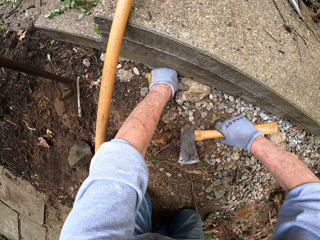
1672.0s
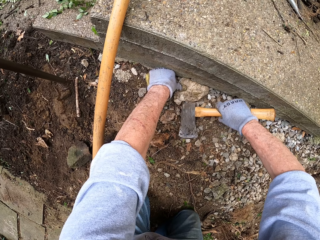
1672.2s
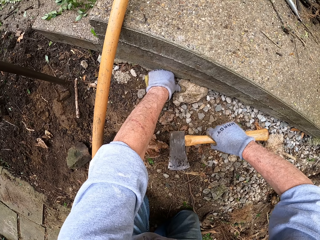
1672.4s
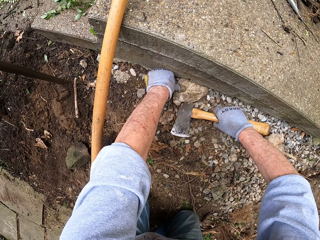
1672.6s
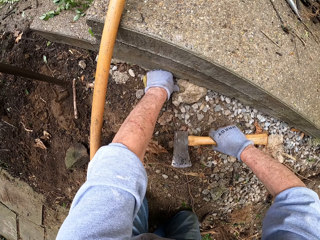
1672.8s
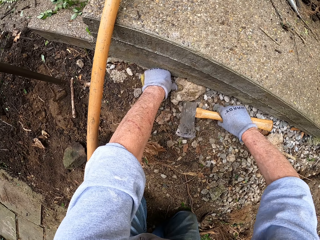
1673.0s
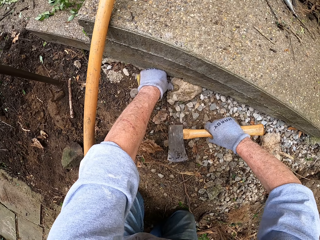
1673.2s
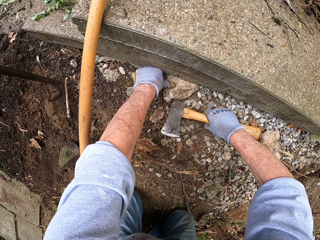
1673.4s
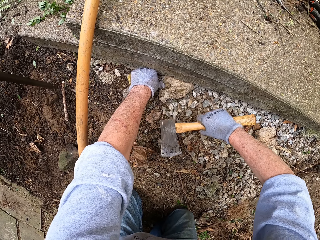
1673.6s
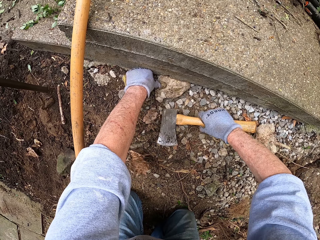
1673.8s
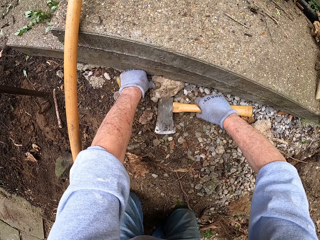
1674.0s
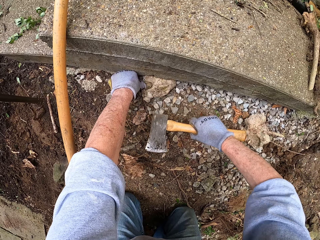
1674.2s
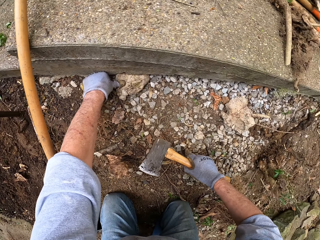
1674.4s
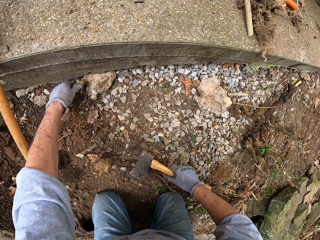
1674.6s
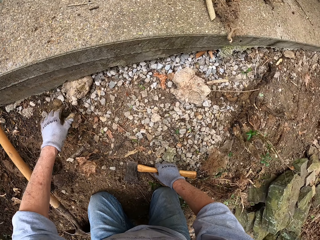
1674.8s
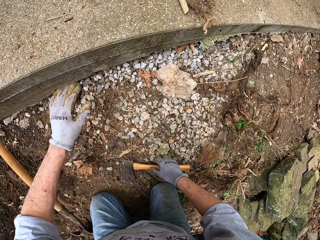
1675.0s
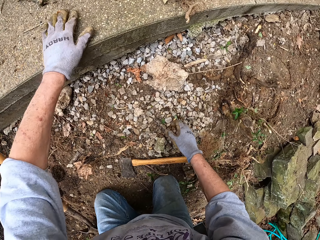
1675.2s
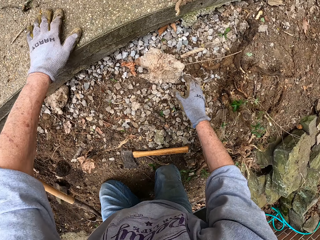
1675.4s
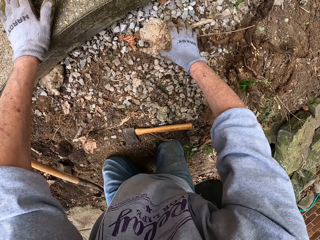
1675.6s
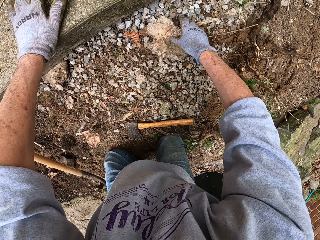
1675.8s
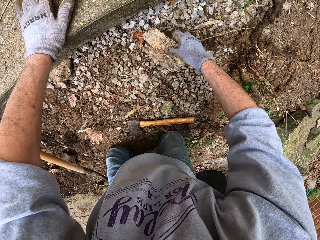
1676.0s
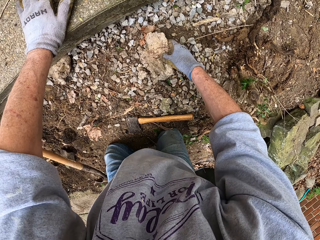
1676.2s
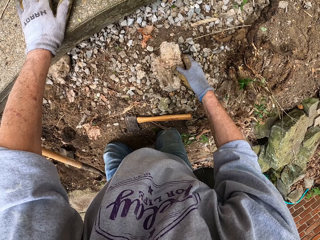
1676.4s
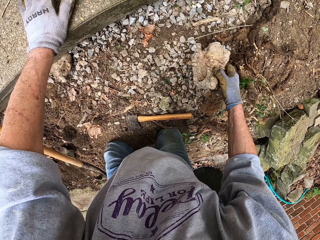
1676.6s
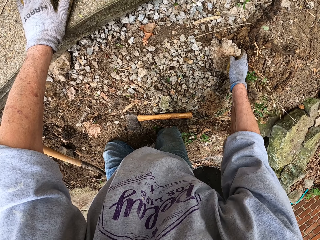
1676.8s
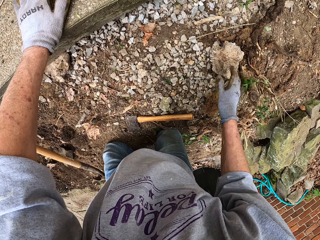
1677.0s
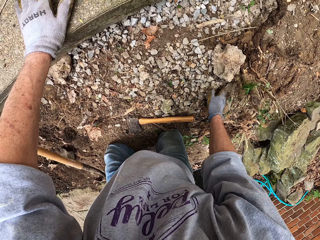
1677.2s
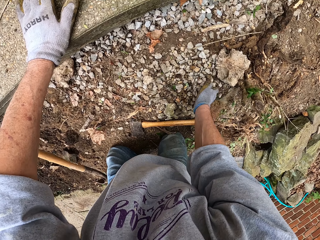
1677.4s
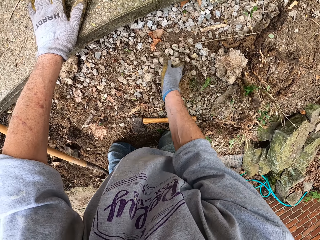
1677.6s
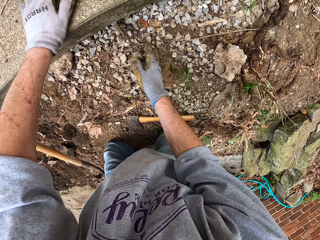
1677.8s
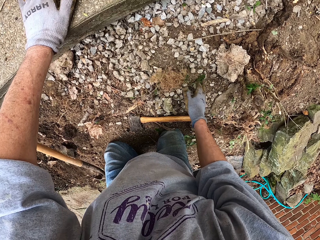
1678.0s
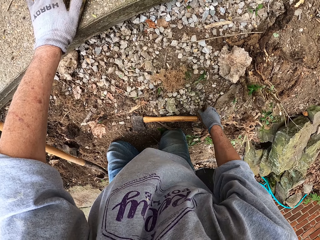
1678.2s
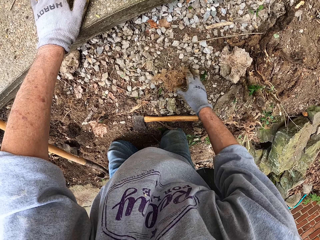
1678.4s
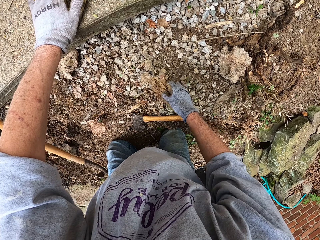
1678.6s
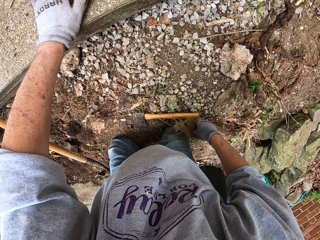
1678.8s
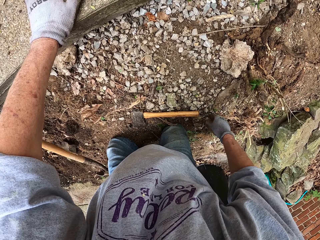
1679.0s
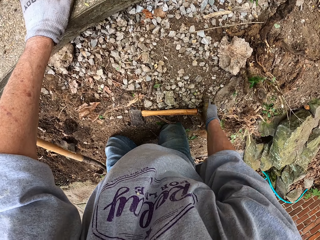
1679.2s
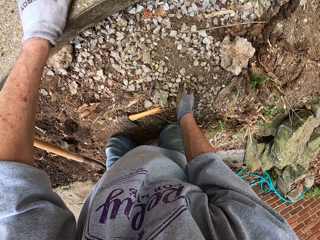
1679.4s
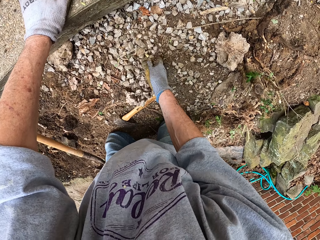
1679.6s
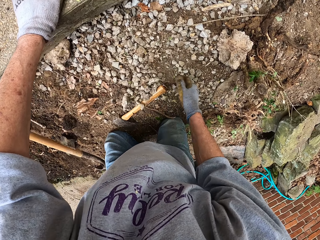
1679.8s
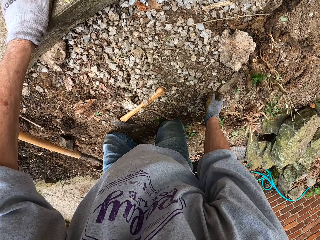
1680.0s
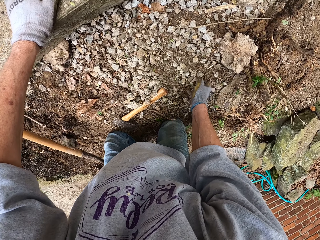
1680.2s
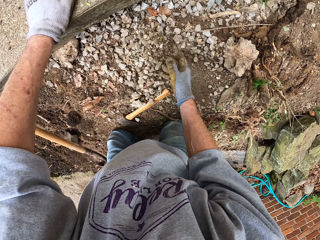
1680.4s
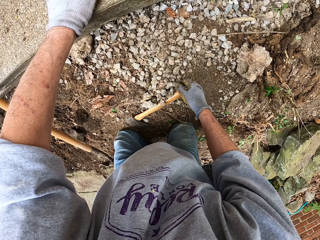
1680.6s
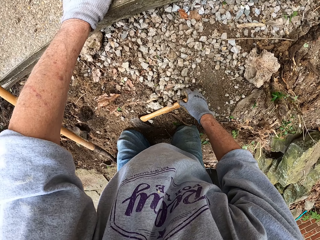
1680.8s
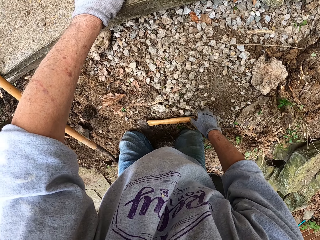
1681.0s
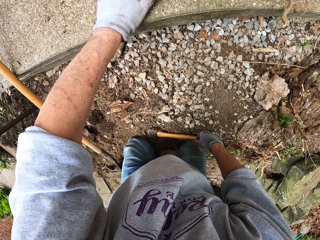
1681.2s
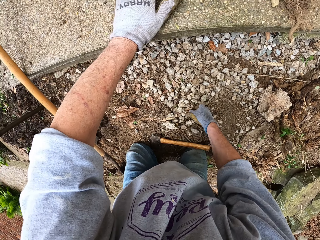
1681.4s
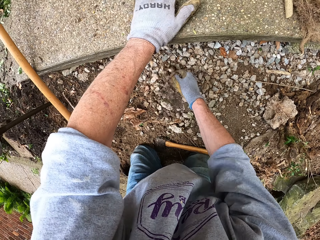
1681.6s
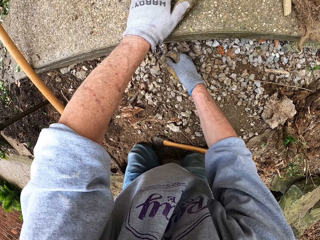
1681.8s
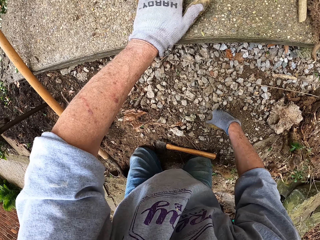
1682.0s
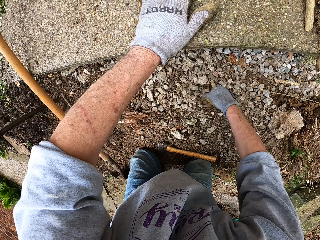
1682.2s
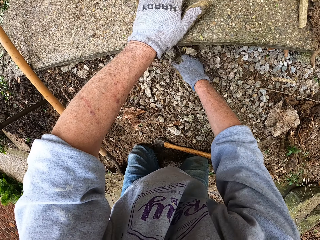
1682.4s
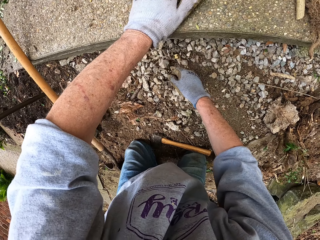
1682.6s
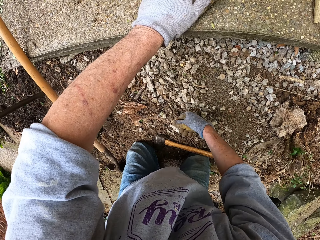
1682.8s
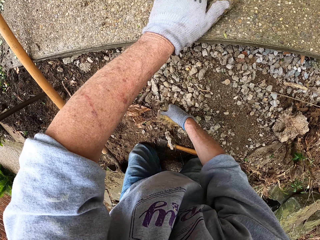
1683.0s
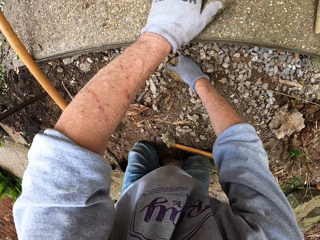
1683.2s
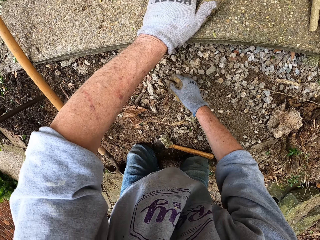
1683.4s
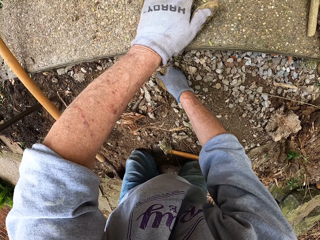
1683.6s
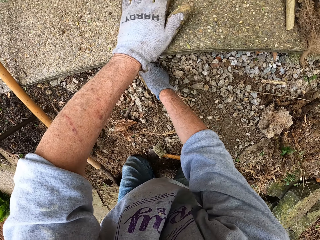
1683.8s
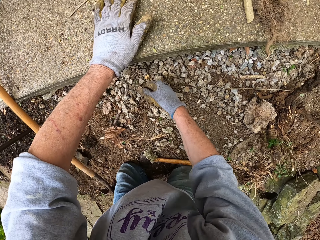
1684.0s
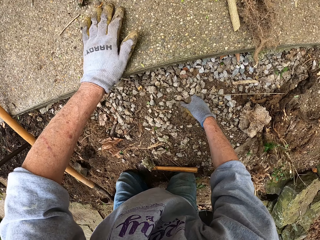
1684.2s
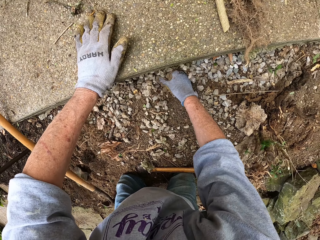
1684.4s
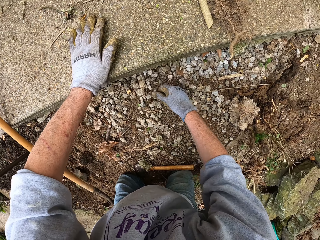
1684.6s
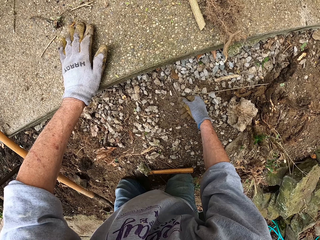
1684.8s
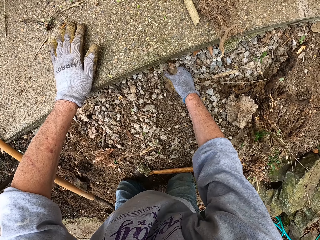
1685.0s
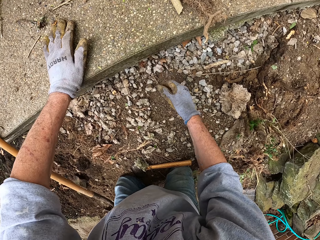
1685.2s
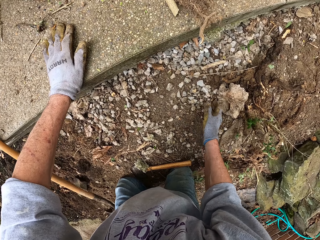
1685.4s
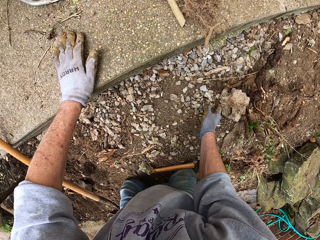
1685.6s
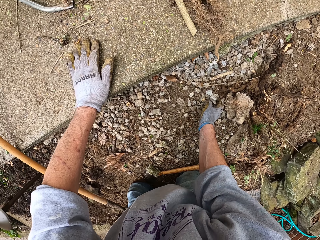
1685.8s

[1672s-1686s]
The camera wearer hits the stone with the axe. He drops the axe on the soil. He picks up a stone from the ground. He adjusts the big stone with his right hand. He drops the stone on the ground. He spreads small stones on the ground. He pushes small stones into the hole with his right hand. He adjusts the axe with his right hand. He pushes small stones into the hole with his right hand.

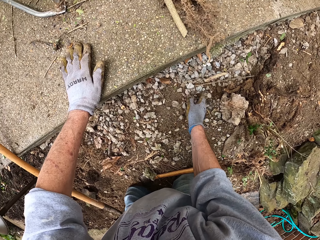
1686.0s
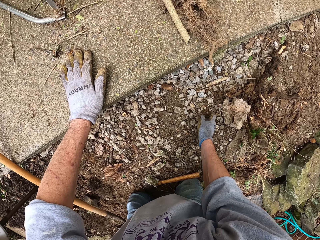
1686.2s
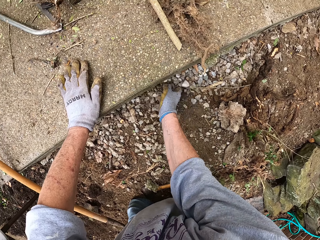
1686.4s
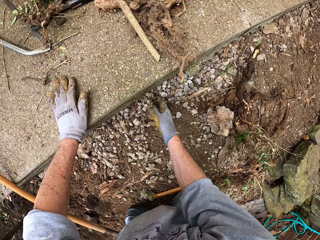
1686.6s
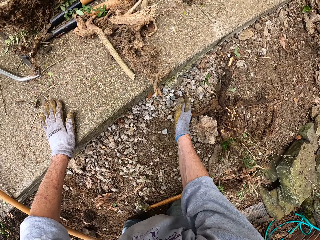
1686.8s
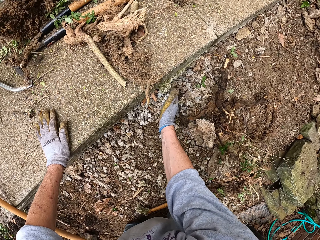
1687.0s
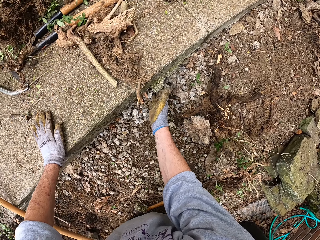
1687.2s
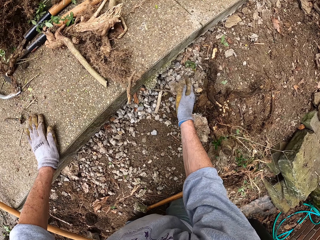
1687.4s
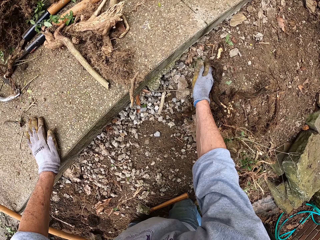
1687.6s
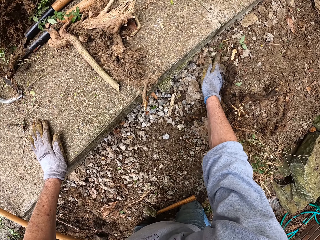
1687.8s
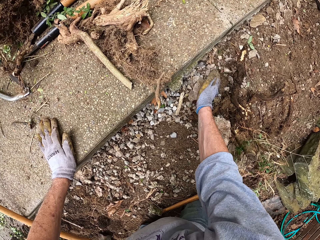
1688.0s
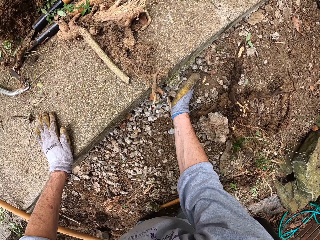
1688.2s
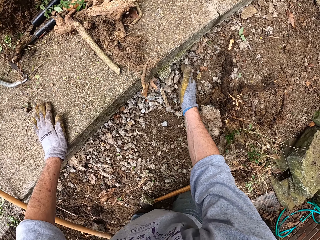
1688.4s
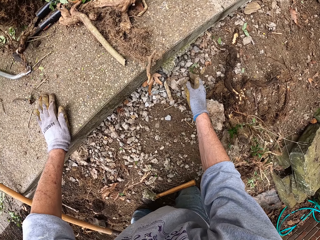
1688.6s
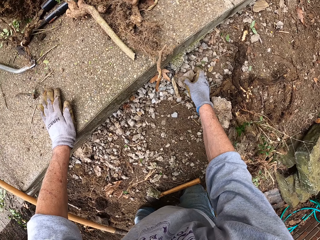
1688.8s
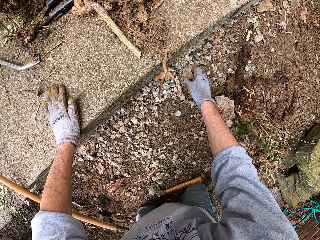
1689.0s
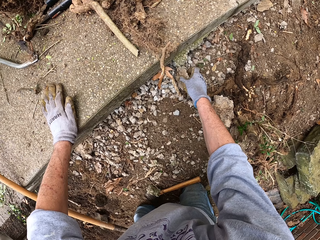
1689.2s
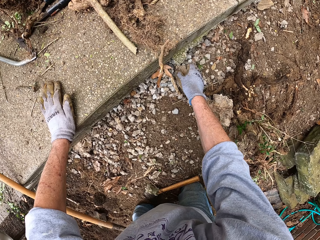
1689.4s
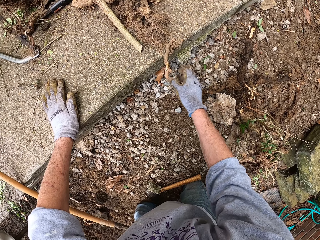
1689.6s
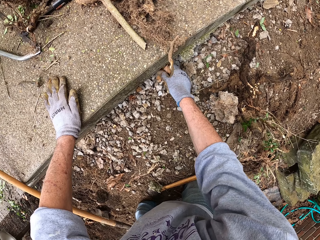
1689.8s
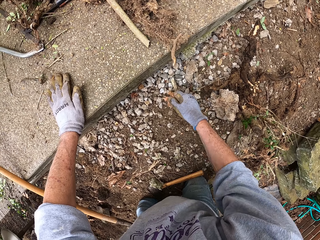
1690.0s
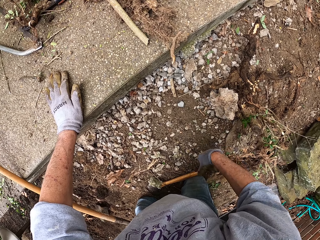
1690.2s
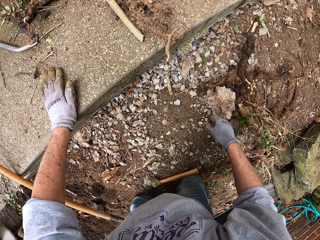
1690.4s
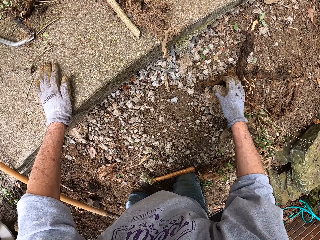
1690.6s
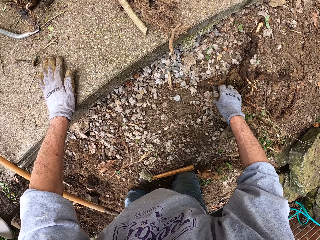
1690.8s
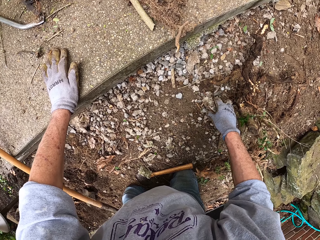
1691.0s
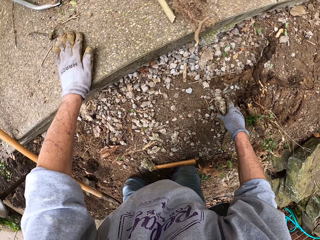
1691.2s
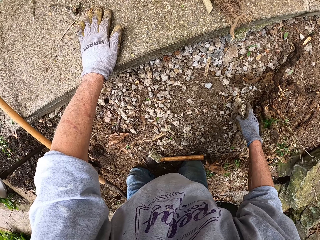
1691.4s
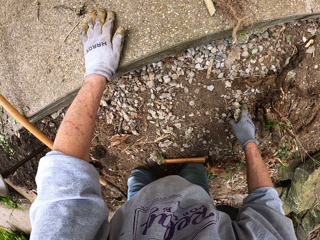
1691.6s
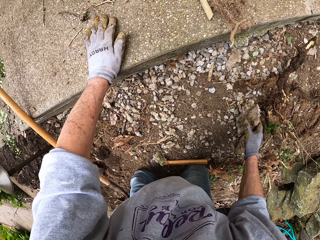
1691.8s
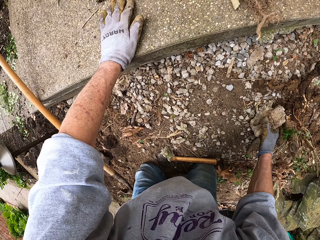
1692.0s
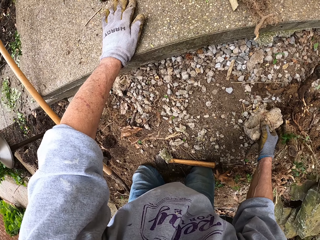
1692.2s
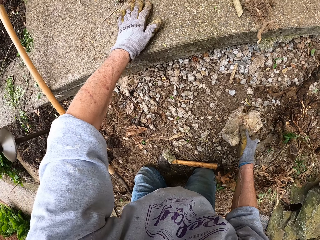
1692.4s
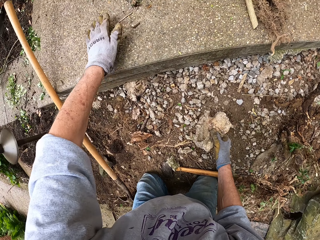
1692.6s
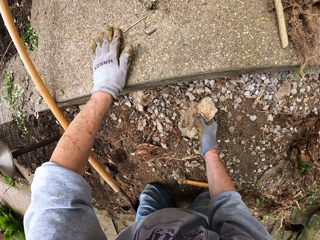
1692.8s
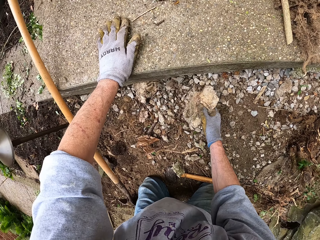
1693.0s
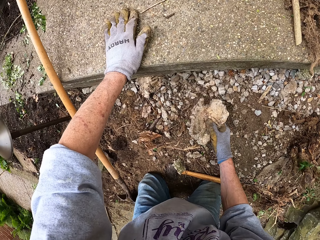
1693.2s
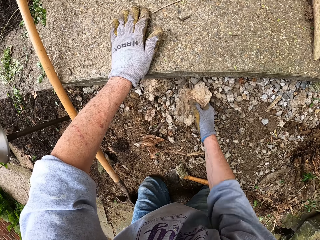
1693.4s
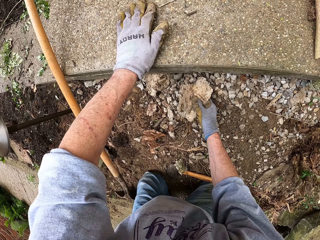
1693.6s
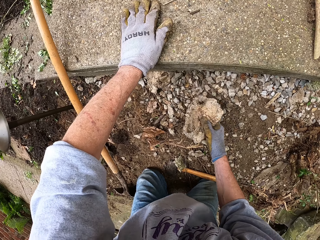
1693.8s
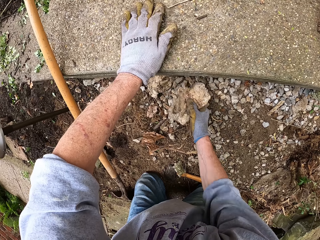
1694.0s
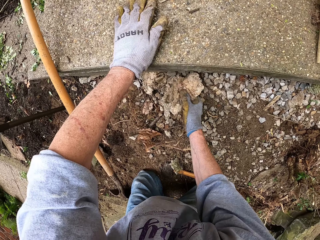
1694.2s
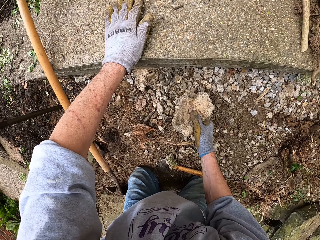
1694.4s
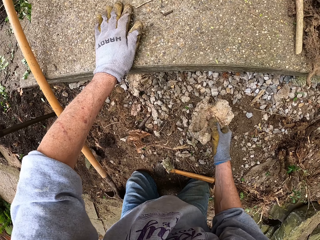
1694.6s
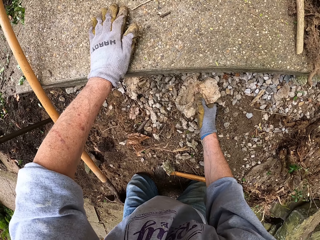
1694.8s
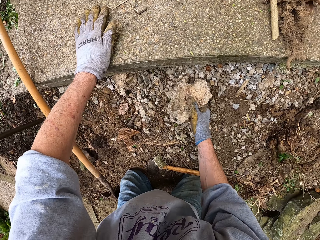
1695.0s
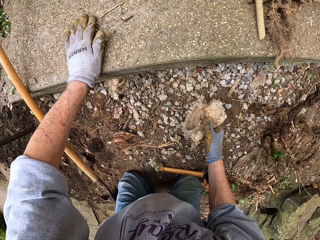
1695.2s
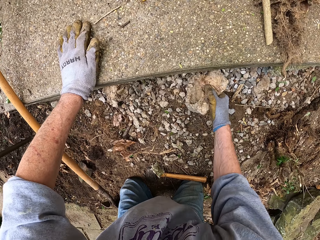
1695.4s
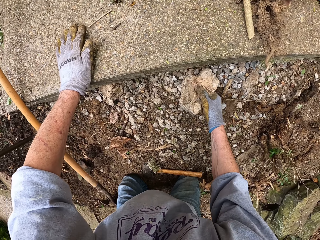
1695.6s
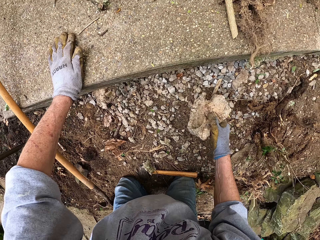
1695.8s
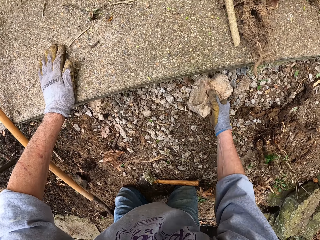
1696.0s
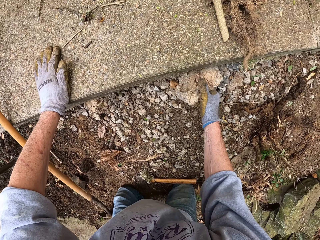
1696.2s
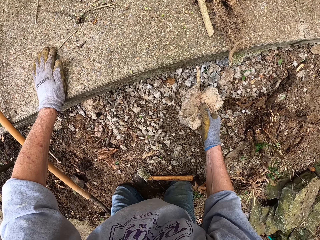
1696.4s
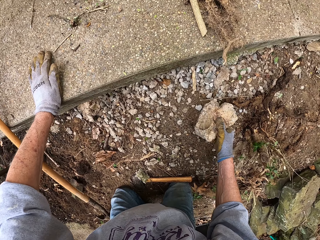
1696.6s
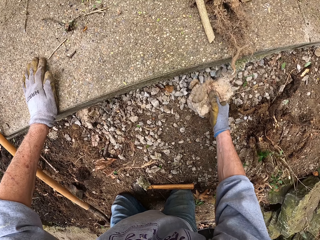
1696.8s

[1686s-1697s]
The camera wearer picks up a stone from the ground with his right hand. He pushes small stones into the hole under the footpath with the stone in his right hand.
